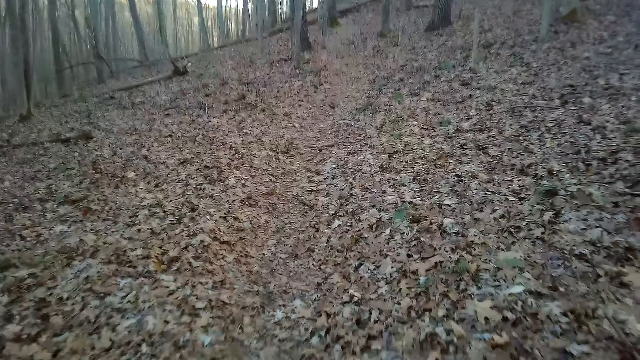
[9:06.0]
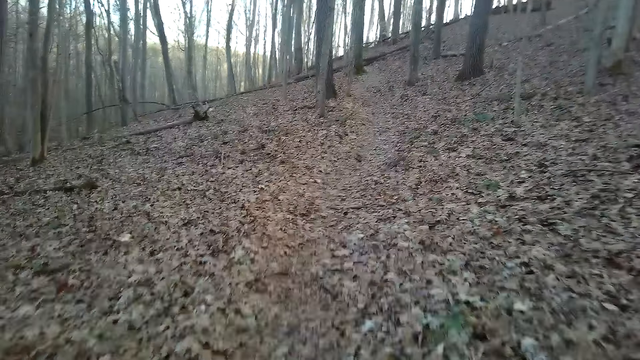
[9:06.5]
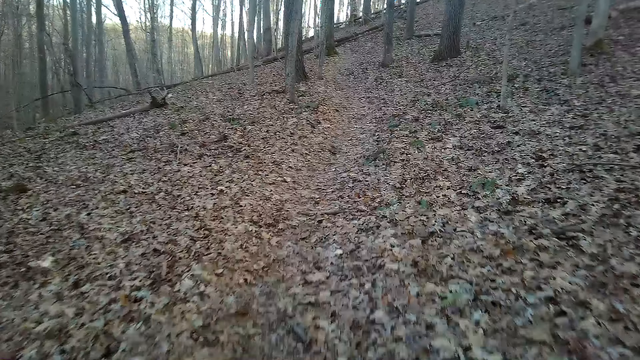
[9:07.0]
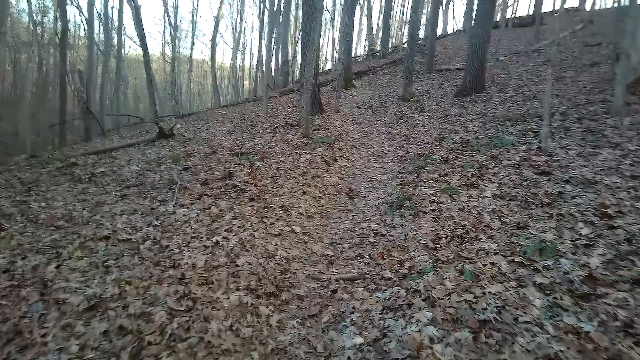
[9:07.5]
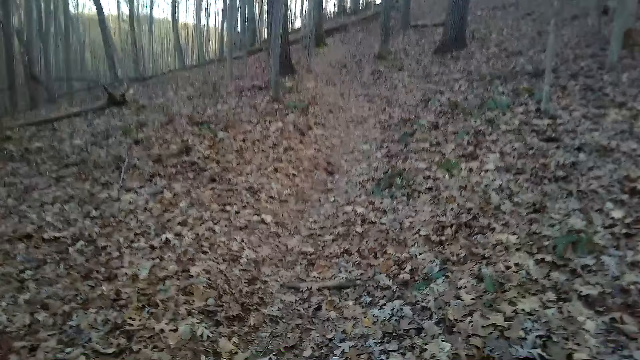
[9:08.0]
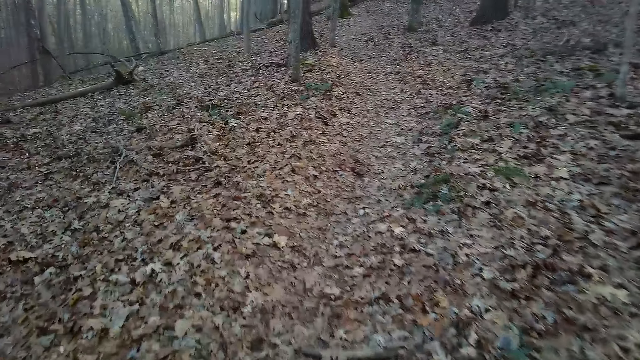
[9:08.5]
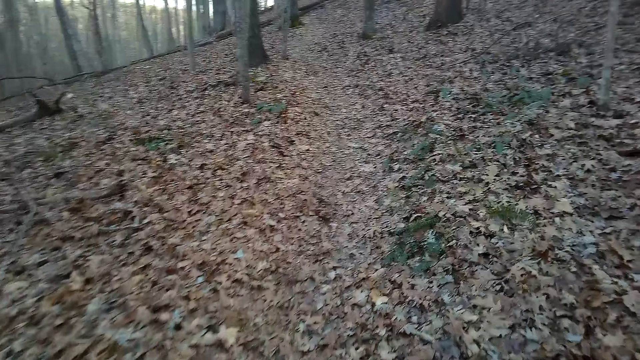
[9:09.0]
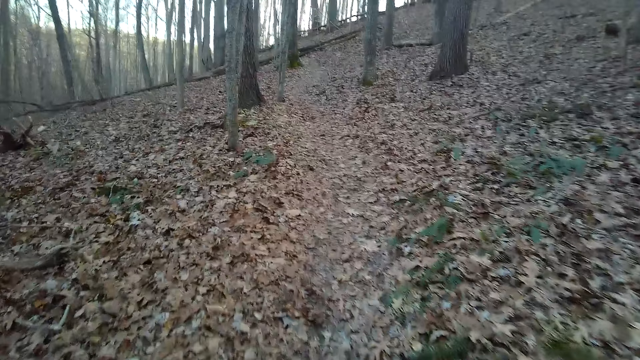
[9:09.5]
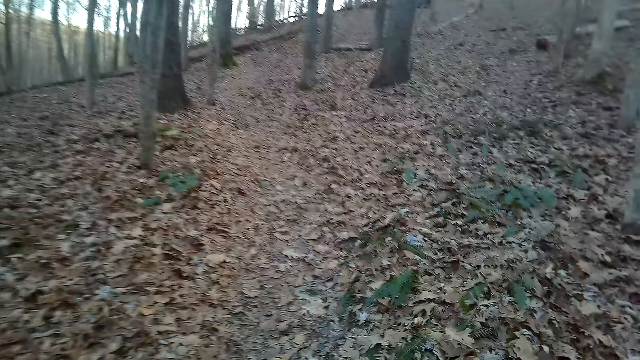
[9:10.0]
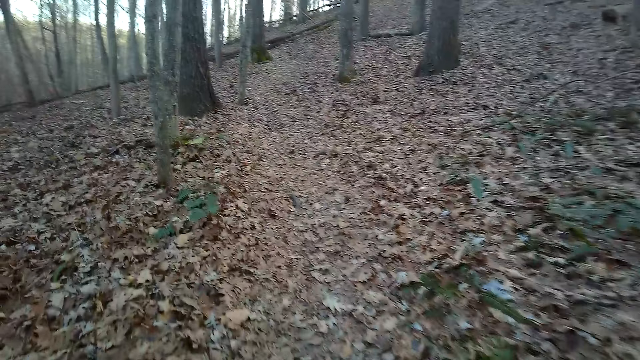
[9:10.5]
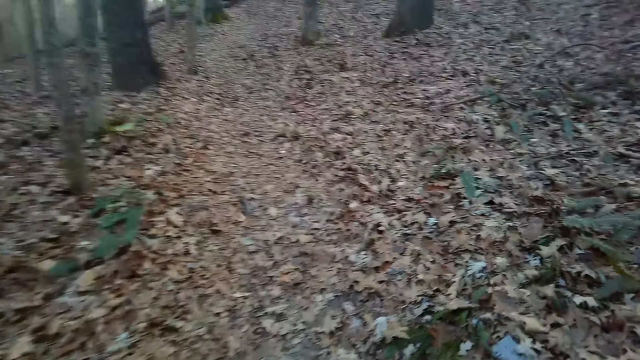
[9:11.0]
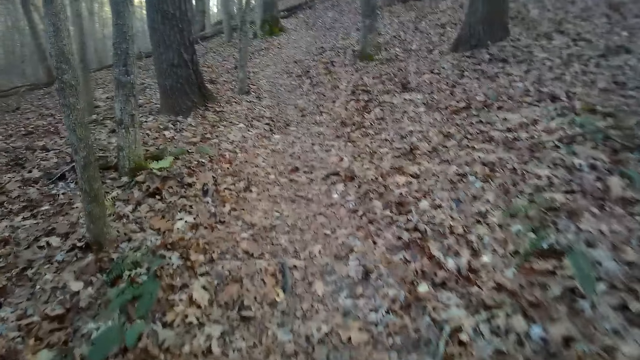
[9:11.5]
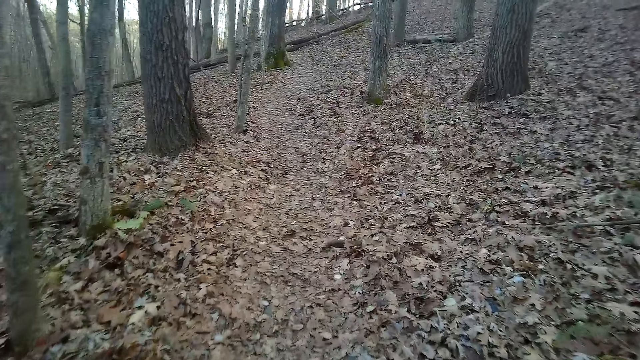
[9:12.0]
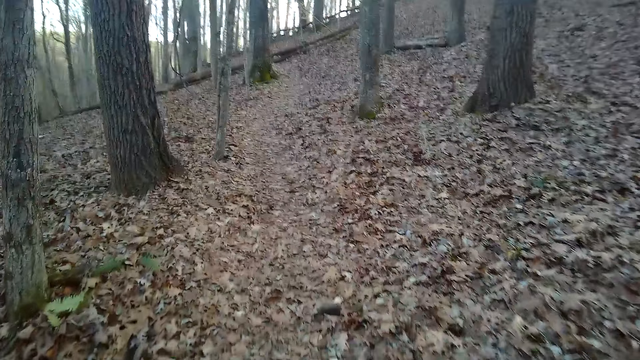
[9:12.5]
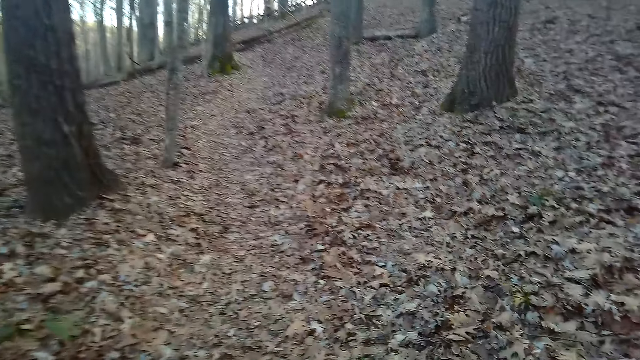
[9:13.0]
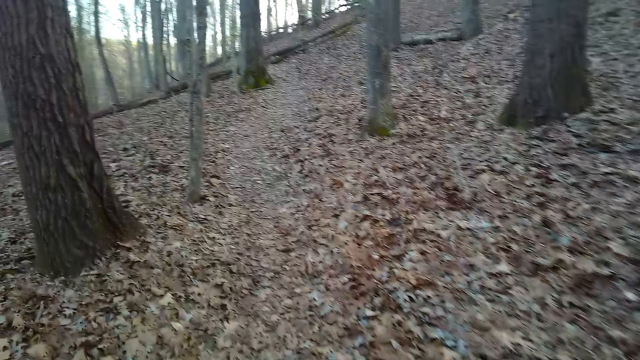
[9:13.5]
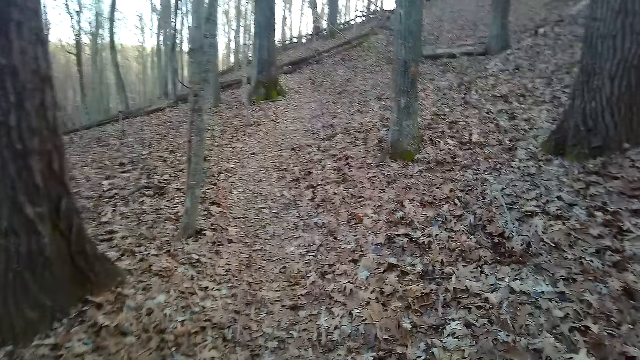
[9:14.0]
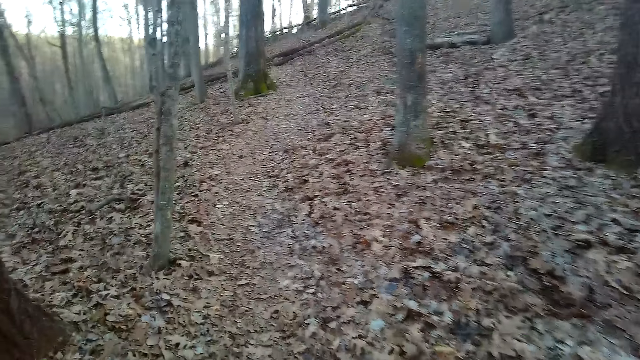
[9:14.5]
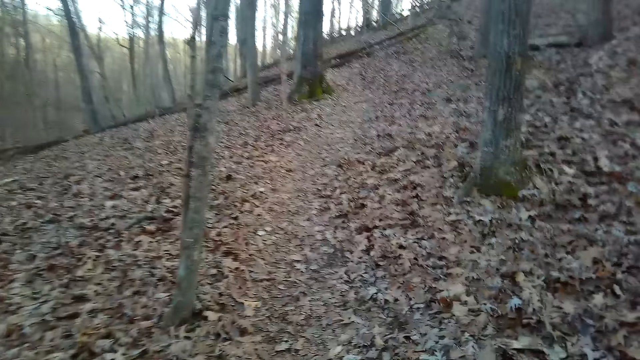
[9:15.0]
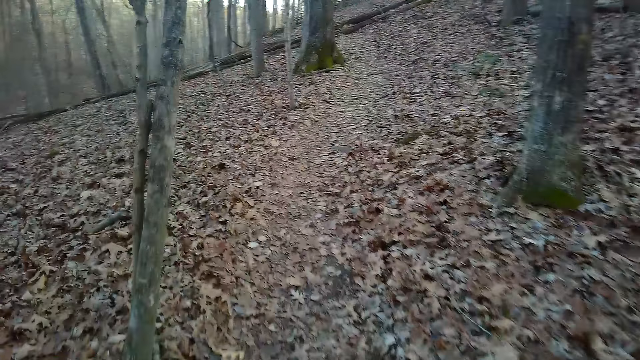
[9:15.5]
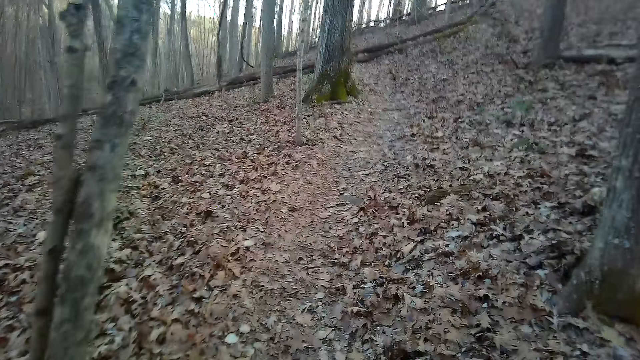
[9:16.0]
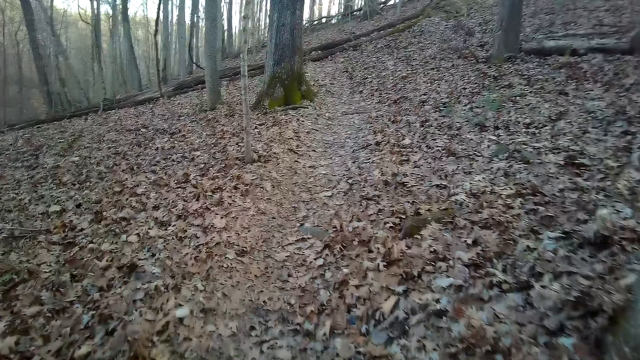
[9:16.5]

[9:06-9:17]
The camera wearer exhales.

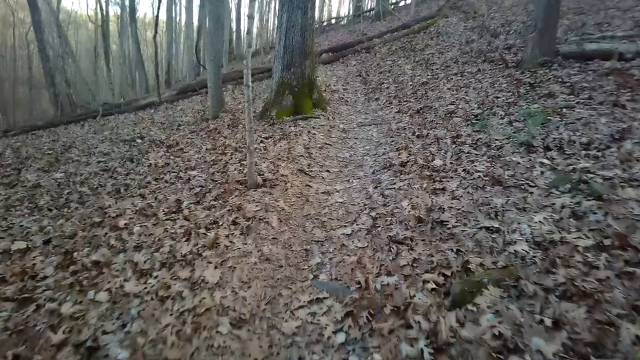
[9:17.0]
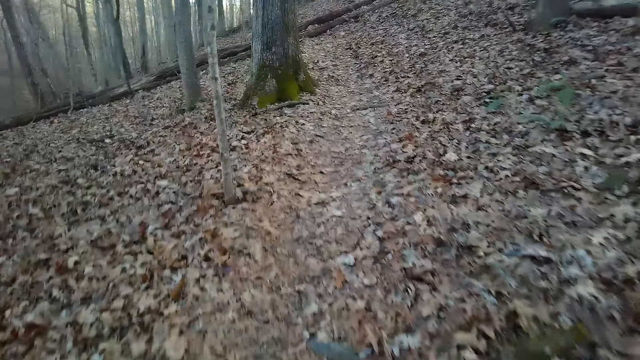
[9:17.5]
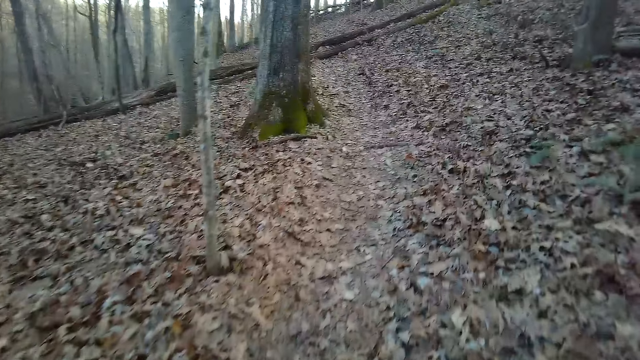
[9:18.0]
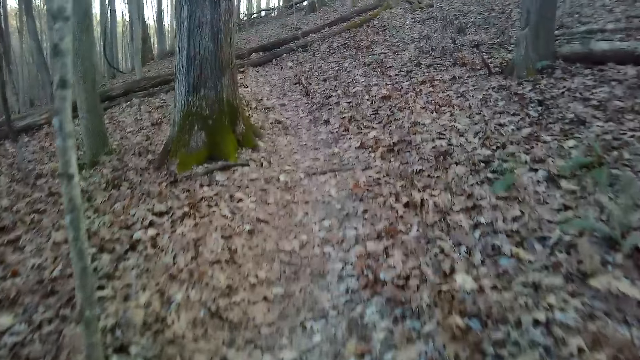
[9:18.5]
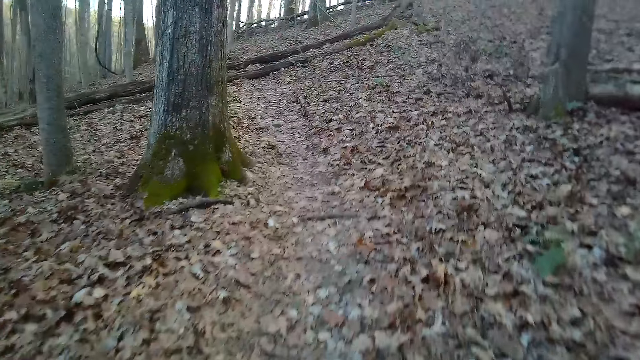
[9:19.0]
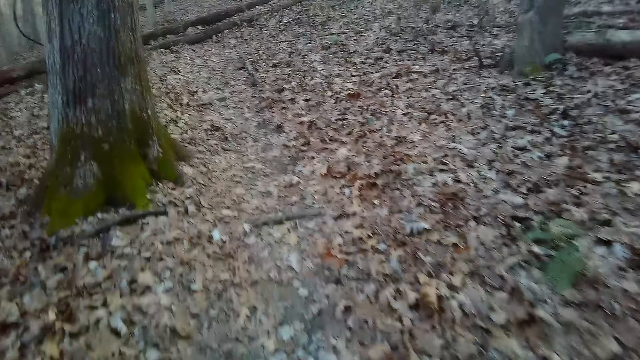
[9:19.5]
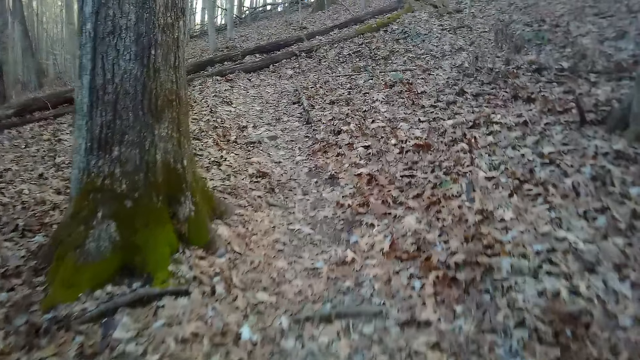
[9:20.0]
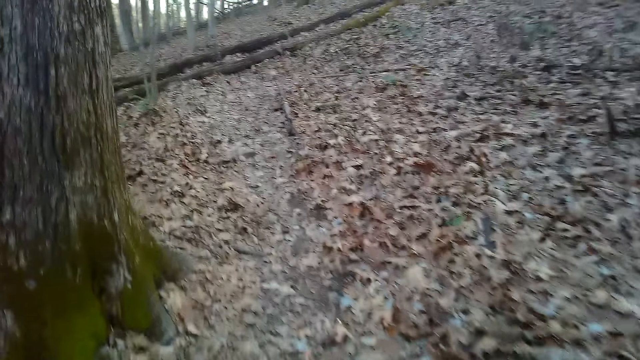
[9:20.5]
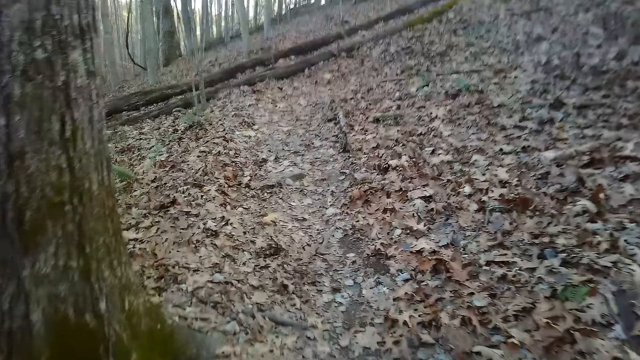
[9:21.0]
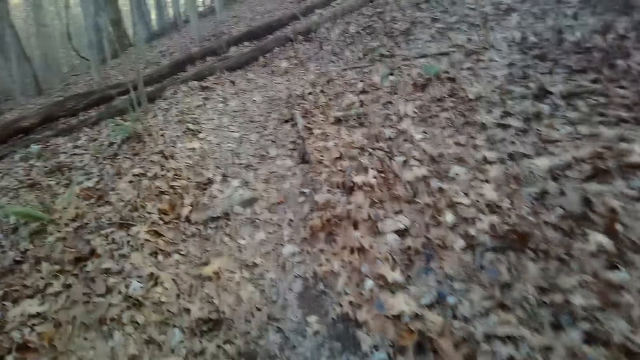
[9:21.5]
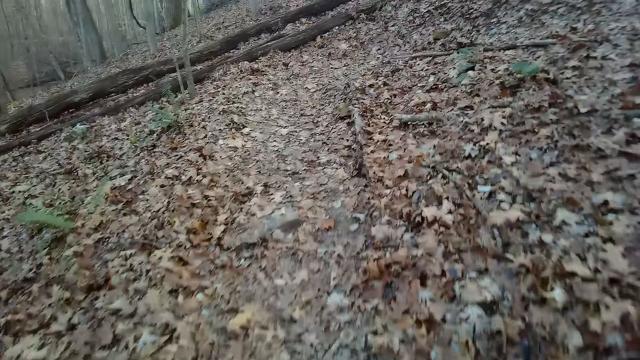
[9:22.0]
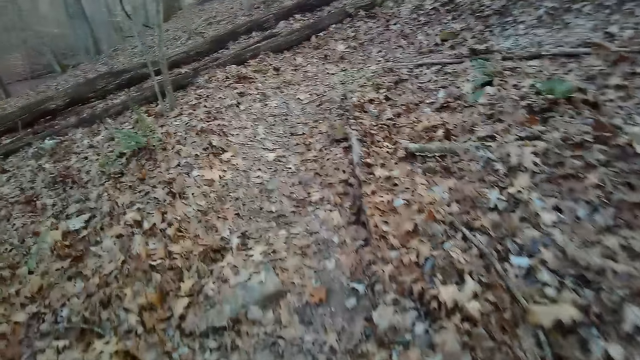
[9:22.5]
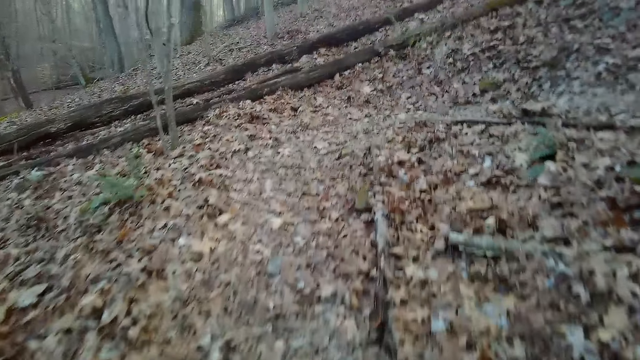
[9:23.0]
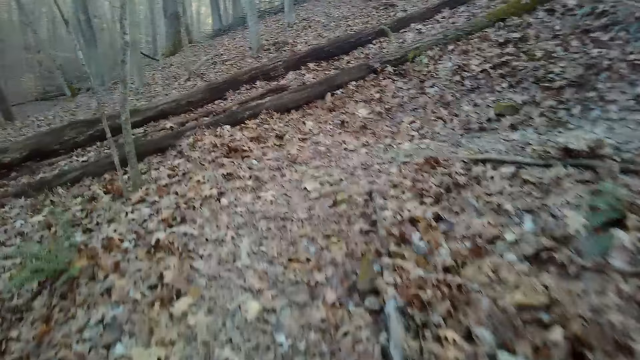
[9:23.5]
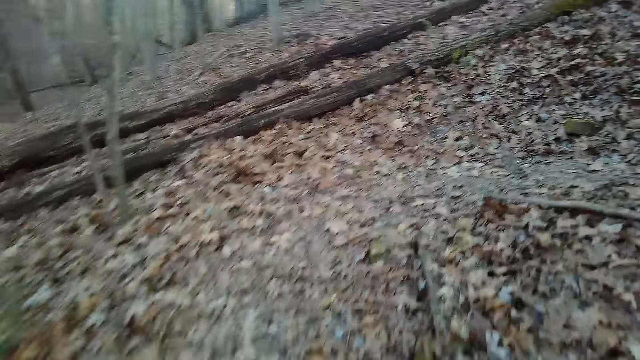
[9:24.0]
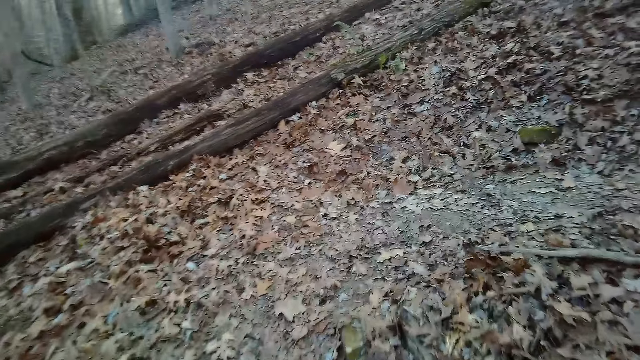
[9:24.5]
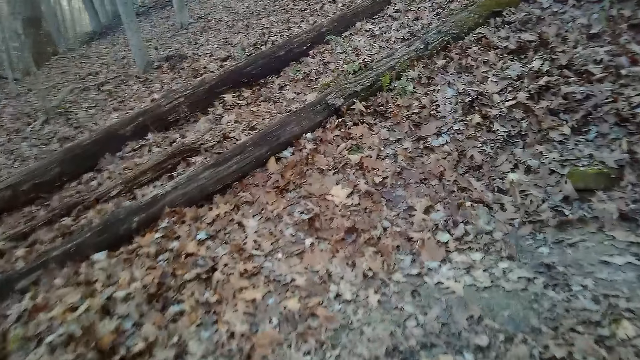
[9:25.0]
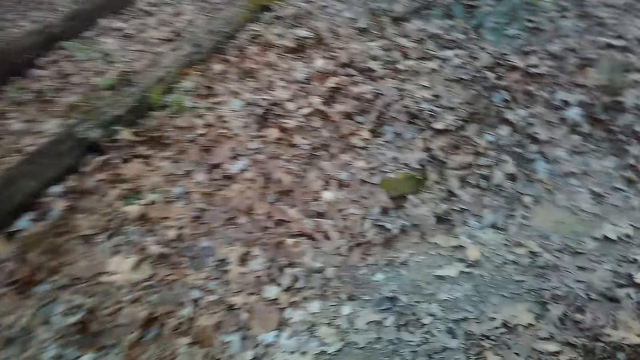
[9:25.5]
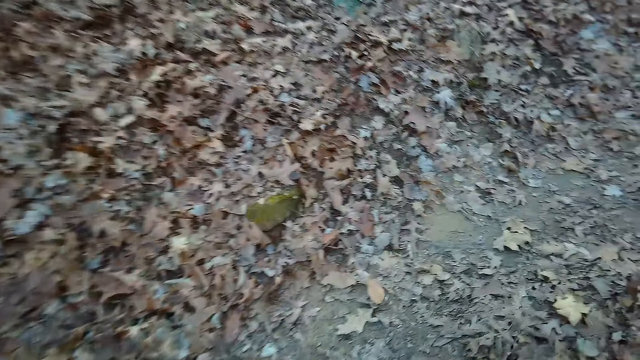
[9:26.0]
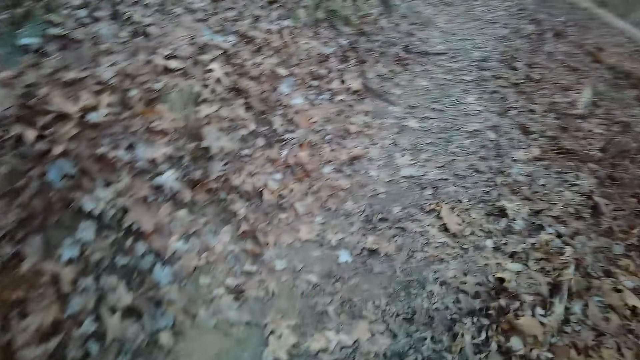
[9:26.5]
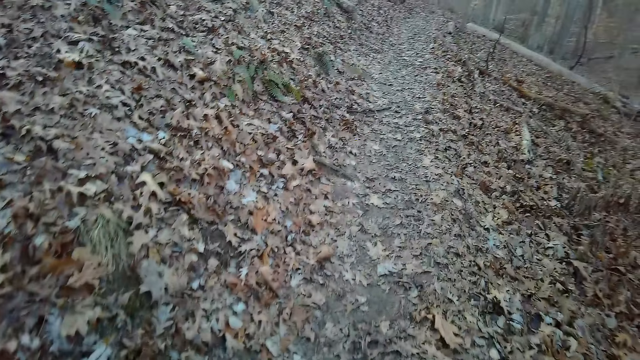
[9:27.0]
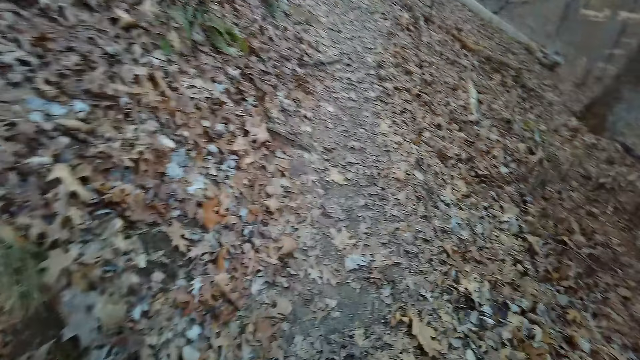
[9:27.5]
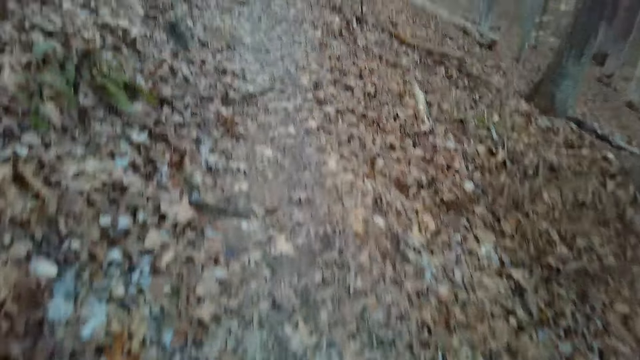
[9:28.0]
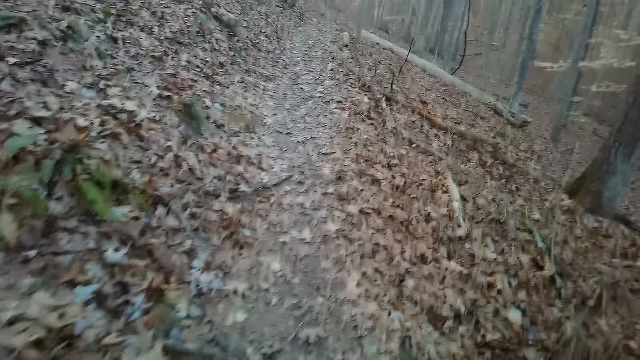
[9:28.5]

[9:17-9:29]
The camera wearer walks down the forest. They cough.
